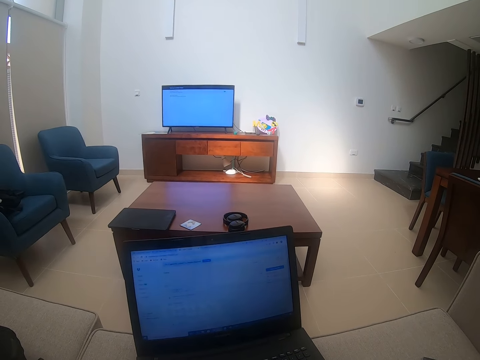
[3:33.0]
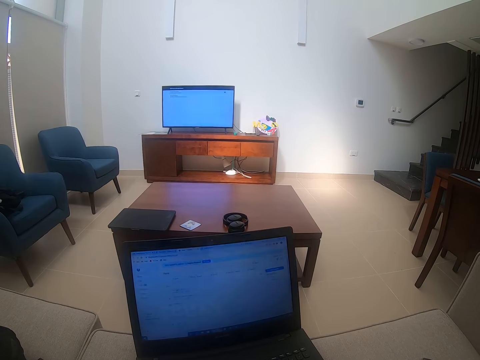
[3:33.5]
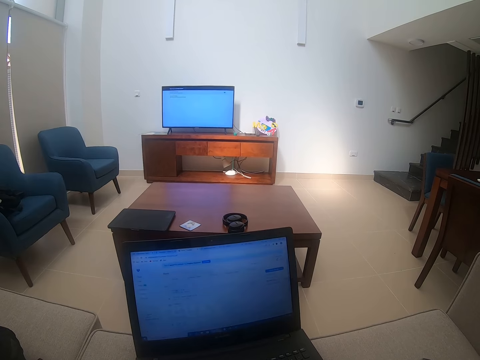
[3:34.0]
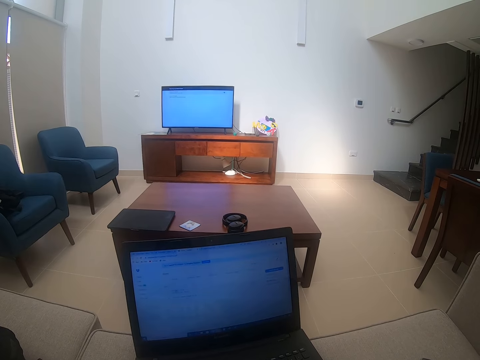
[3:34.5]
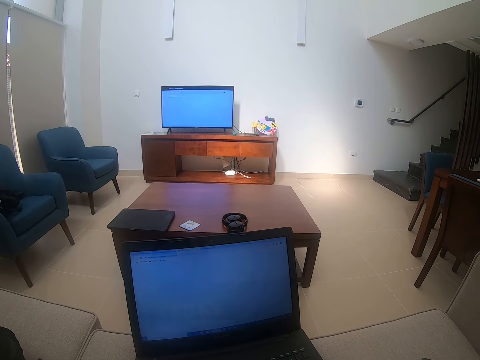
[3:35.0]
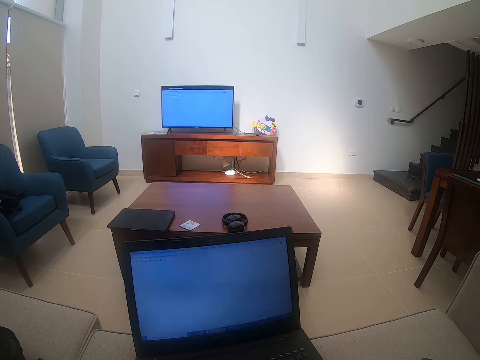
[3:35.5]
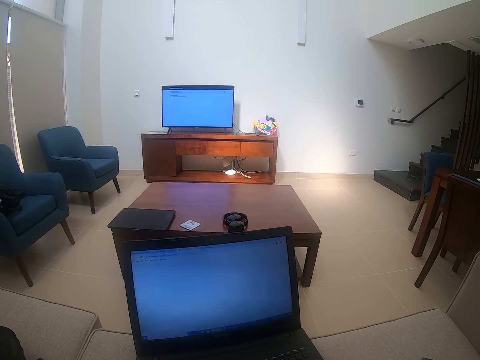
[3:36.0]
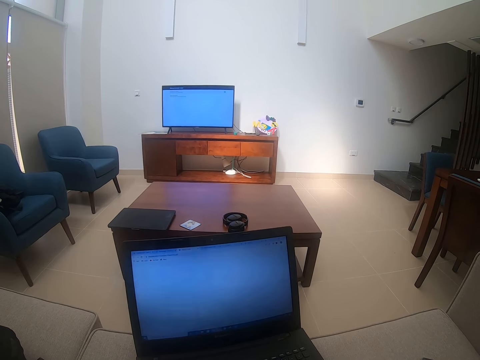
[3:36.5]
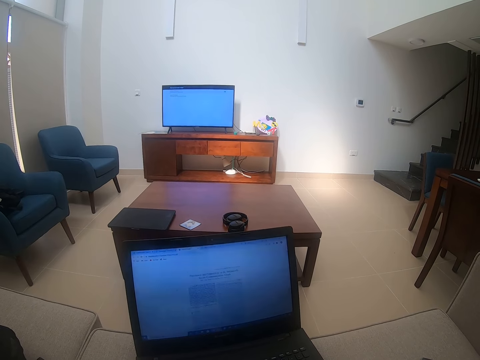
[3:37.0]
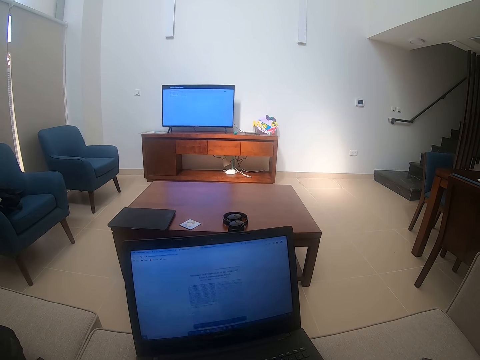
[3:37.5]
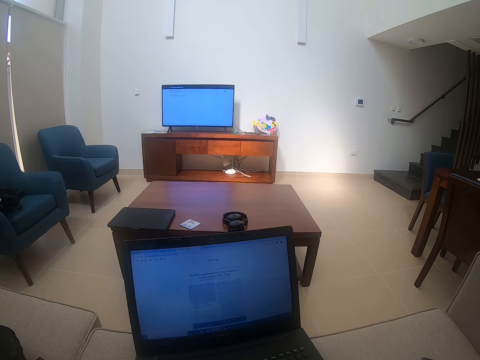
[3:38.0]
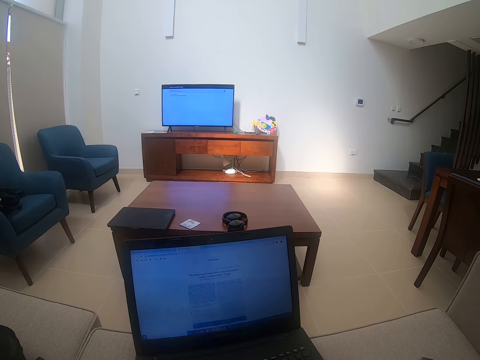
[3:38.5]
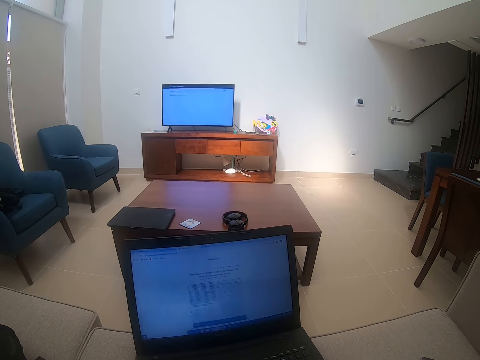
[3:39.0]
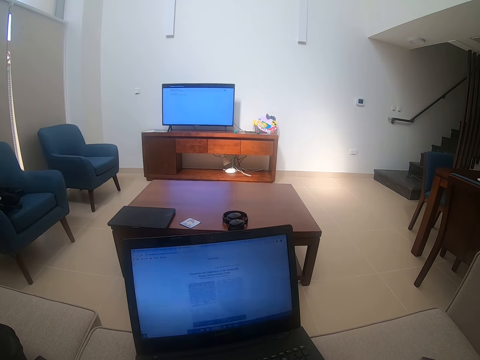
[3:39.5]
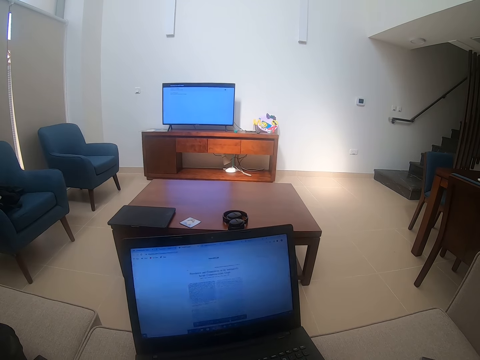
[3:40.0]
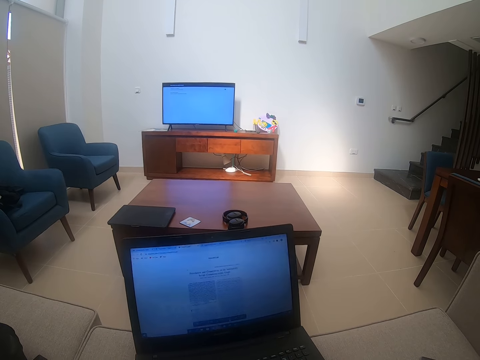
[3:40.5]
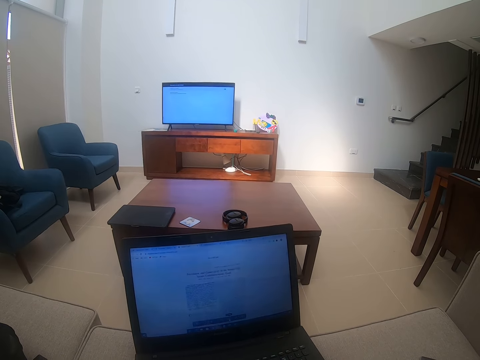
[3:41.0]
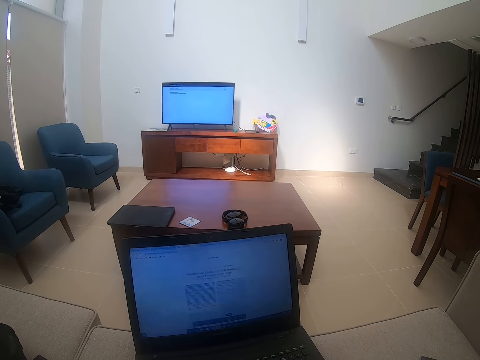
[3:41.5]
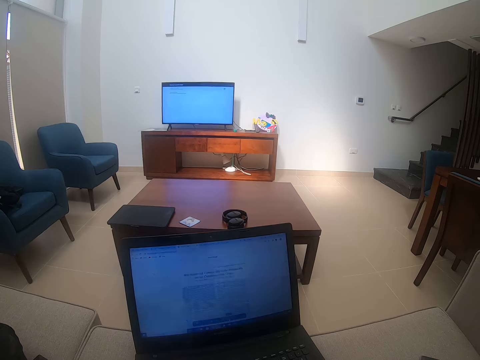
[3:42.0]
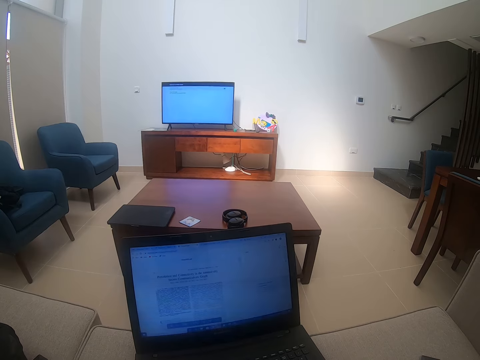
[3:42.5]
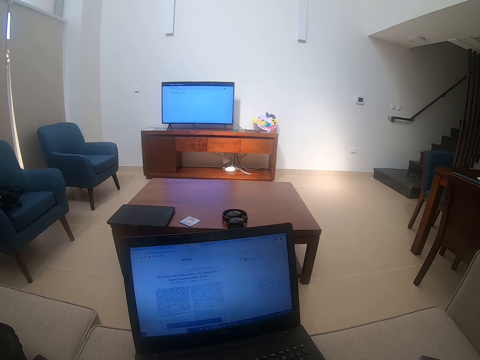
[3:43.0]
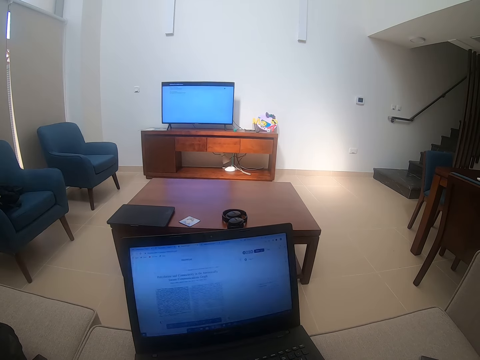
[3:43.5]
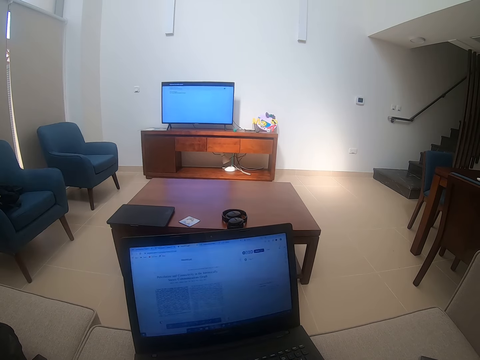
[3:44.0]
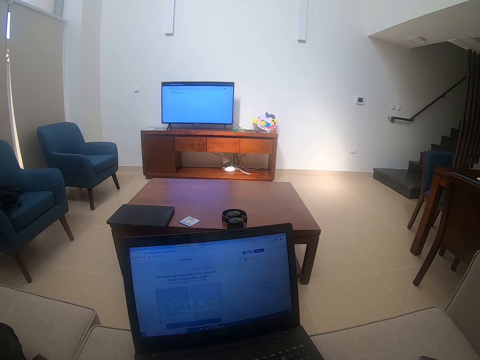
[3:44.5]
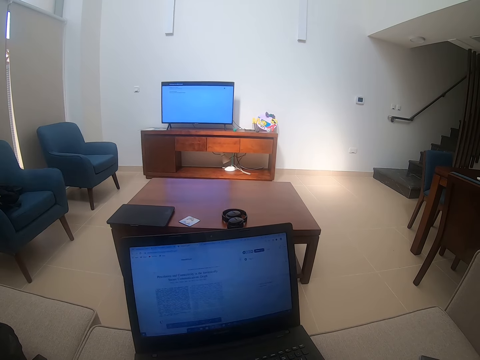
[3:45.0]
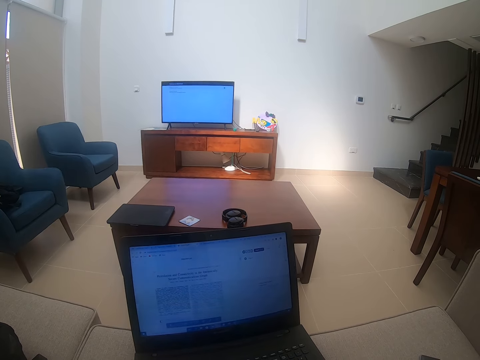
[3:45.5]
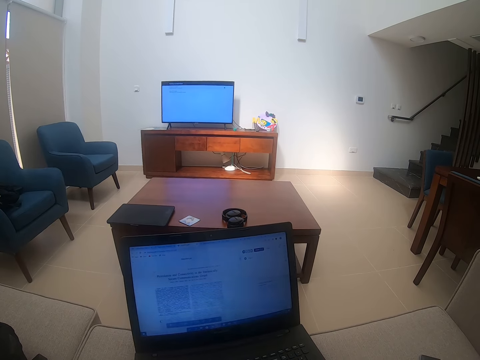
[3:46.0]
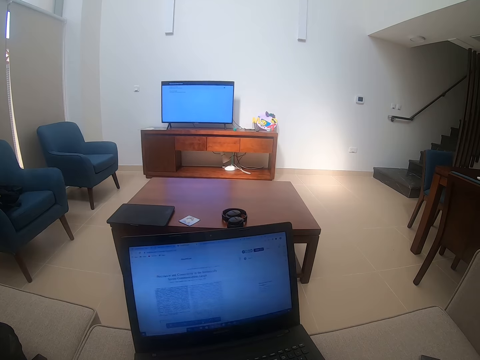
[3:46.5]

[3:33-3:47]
The camera wearer watches the background.

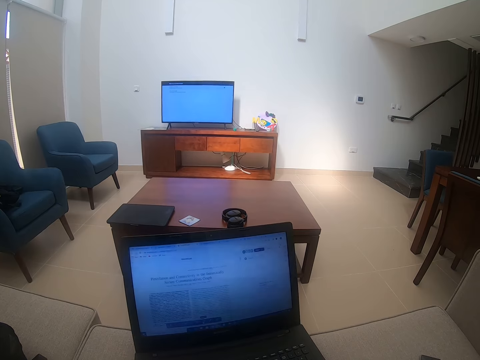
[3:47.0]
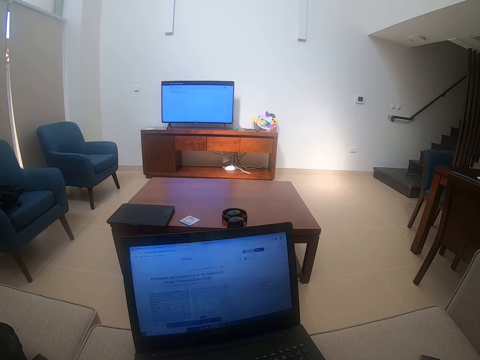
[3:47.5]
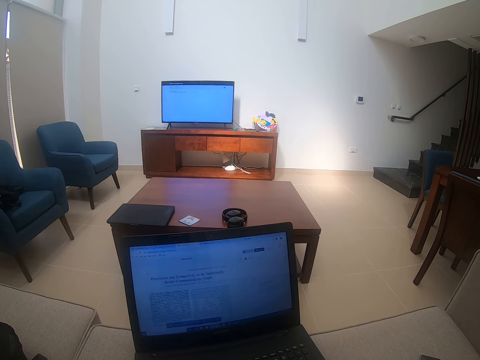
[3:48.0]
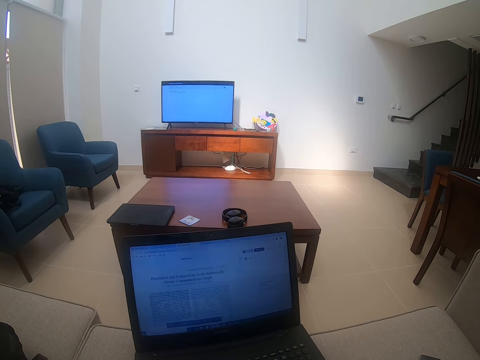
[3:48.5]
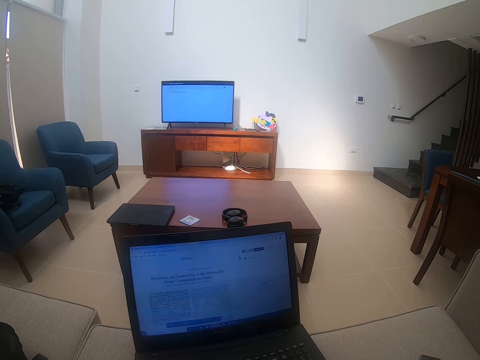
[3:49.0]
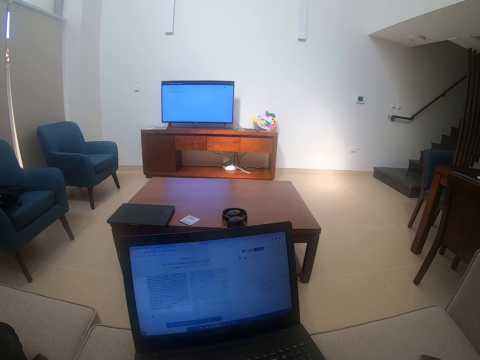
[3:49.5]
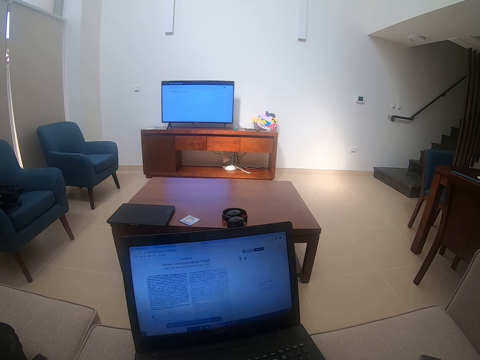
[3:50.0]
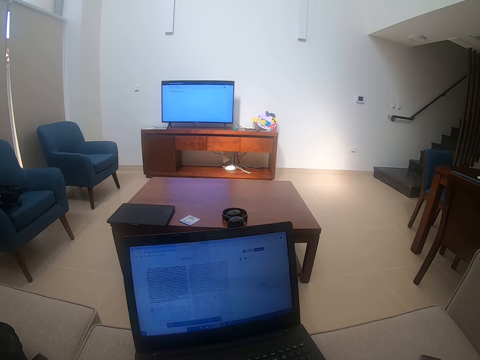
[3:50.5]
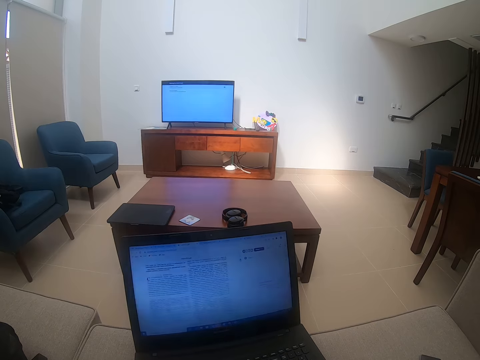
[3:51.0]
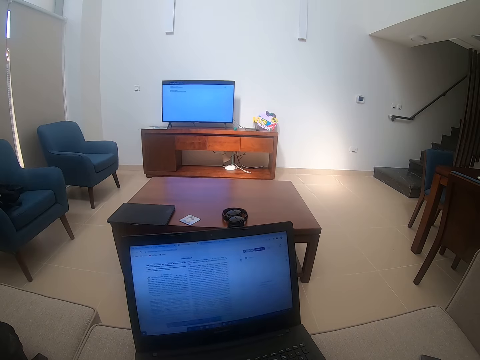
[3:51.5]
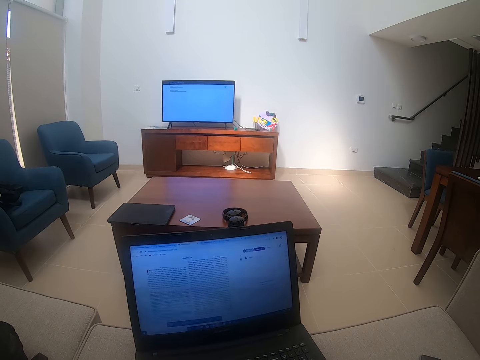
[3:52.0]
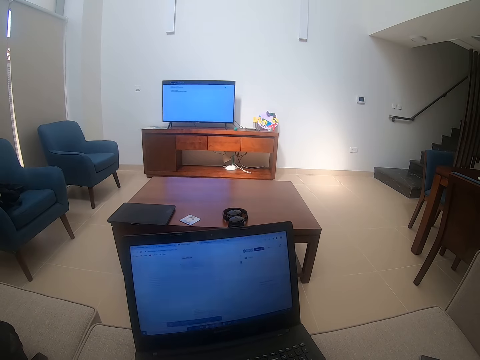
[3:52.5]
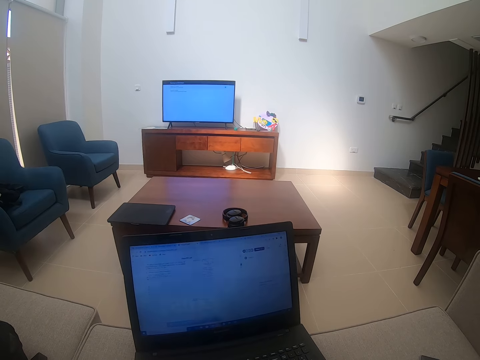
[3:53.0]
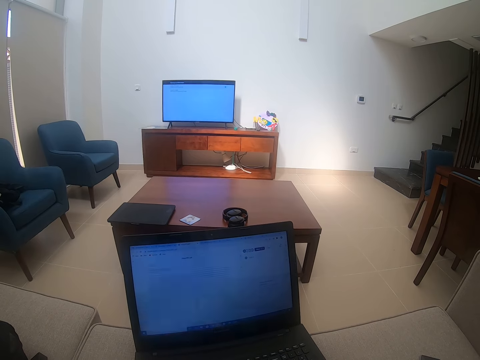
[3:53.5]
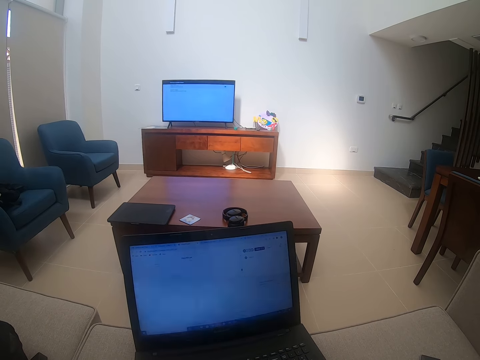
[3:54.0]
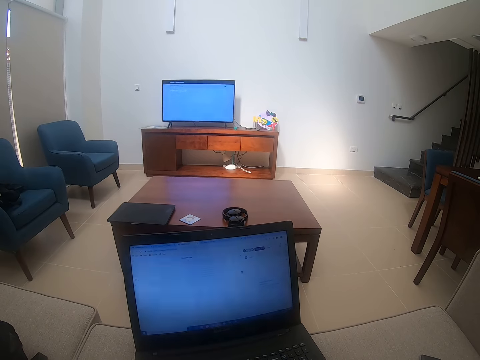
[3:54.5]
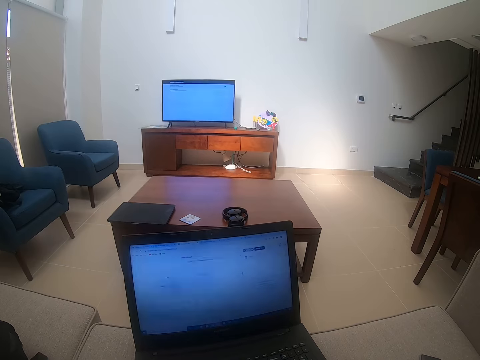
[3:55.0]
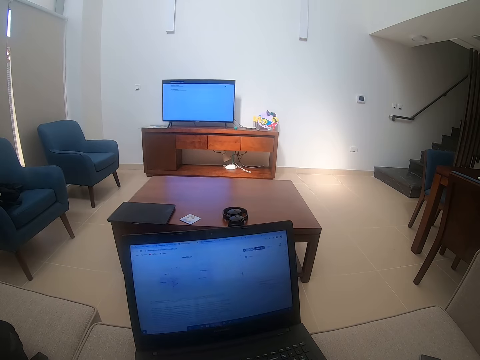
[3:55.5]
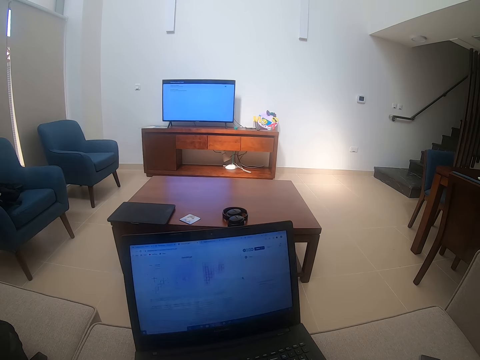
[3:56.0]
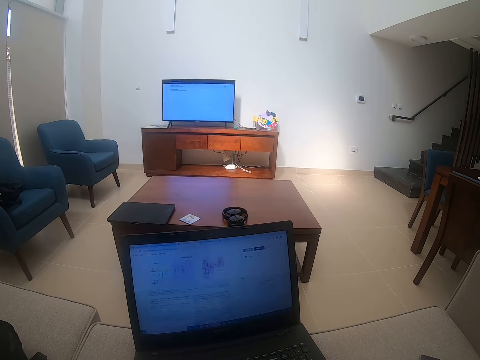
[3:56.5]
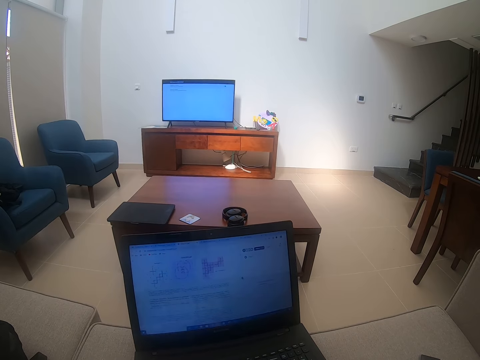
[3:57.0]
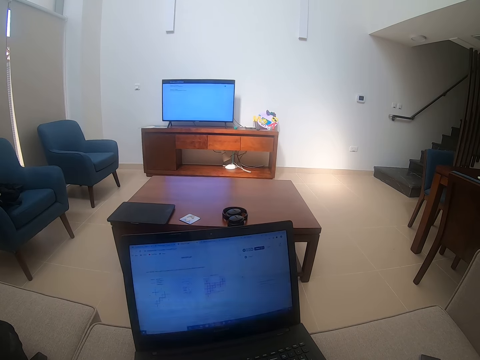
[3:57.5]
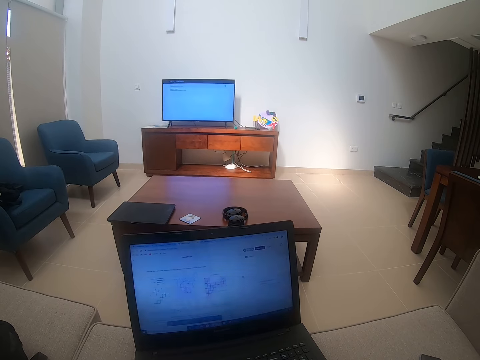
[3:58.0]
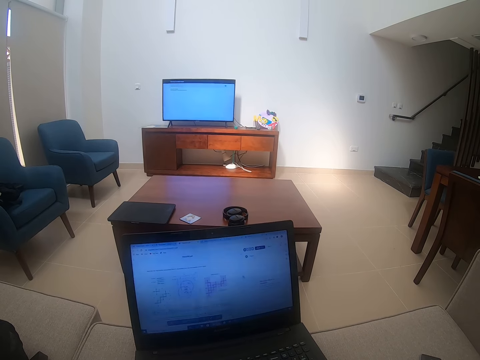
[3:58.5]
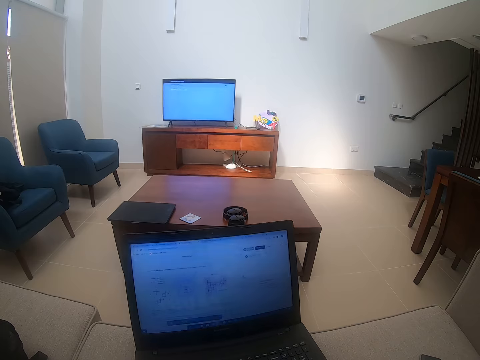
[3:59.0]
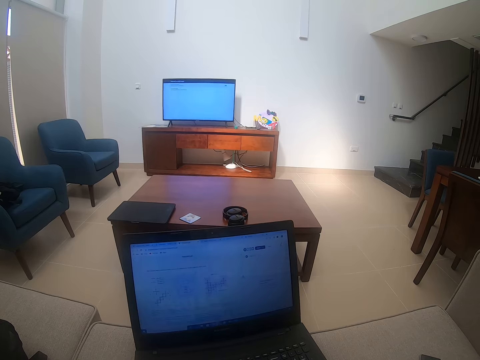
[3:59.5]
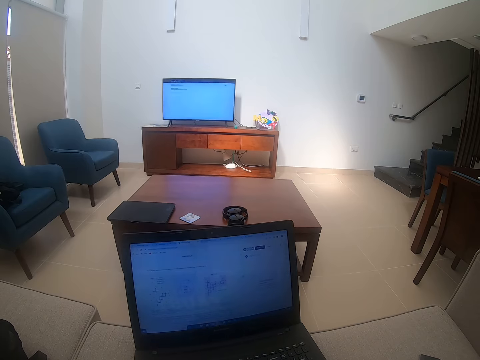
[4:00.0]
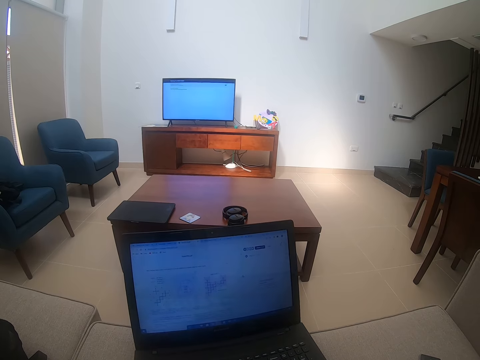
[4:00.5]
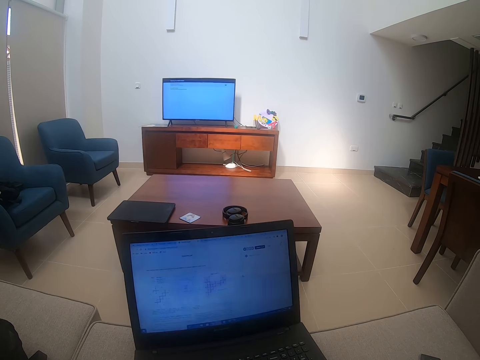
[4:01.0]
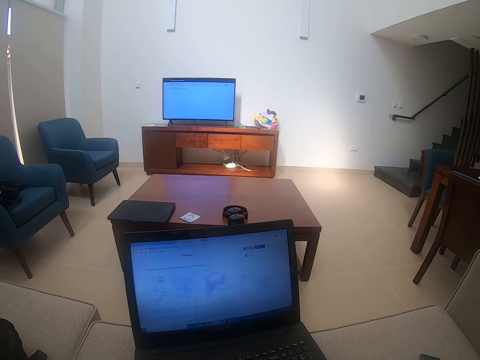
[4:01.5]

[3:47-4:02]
The camera wearer touches the laptop. They scroll on the laptop.
